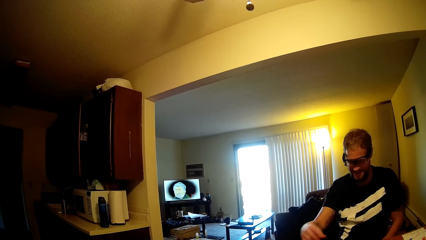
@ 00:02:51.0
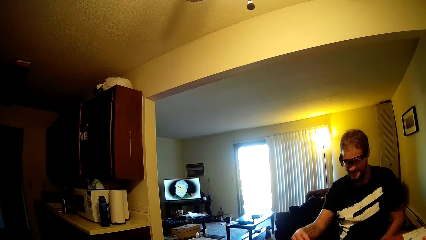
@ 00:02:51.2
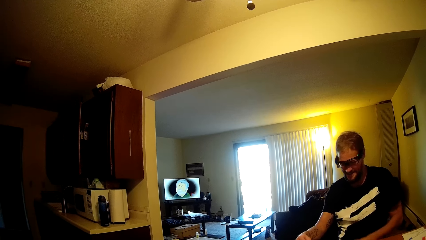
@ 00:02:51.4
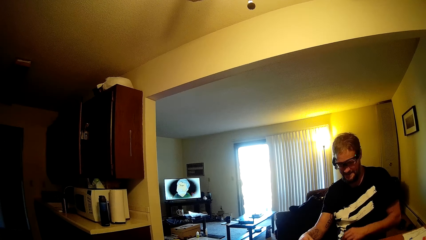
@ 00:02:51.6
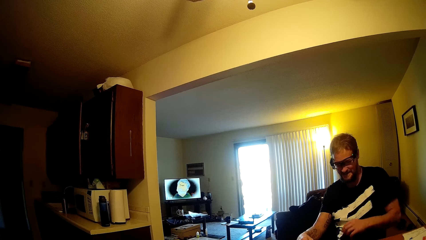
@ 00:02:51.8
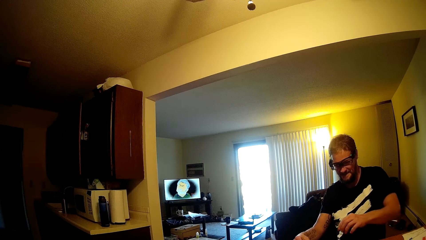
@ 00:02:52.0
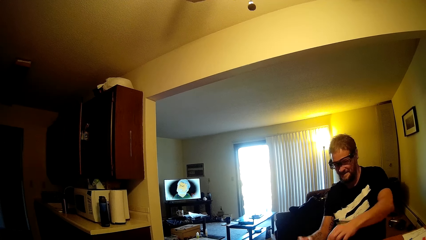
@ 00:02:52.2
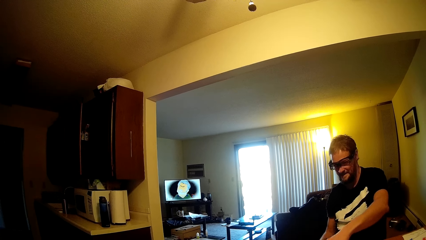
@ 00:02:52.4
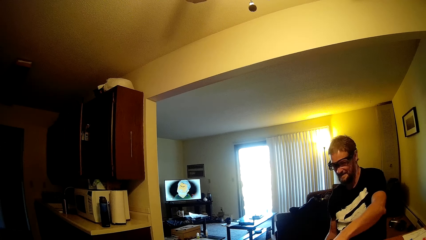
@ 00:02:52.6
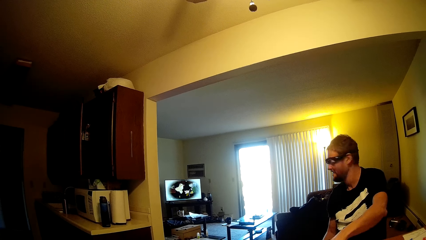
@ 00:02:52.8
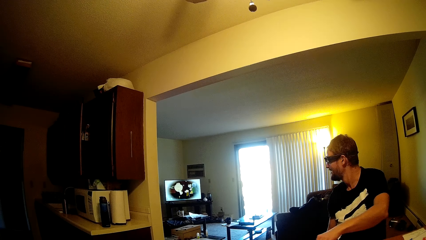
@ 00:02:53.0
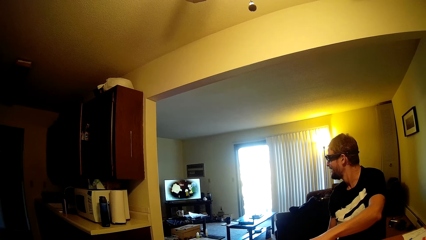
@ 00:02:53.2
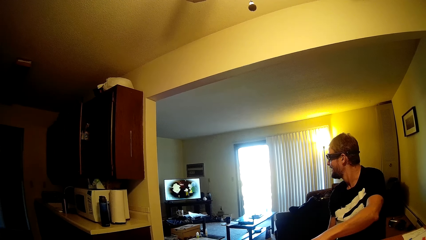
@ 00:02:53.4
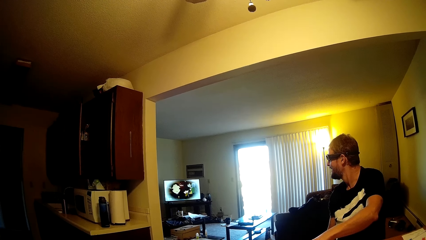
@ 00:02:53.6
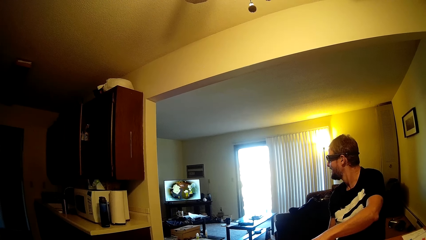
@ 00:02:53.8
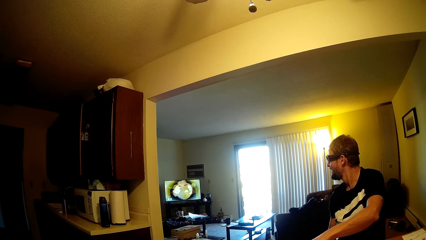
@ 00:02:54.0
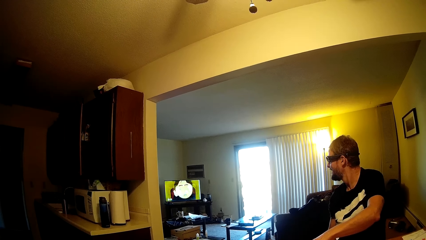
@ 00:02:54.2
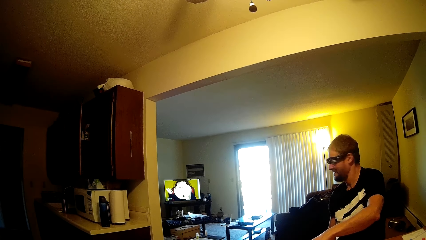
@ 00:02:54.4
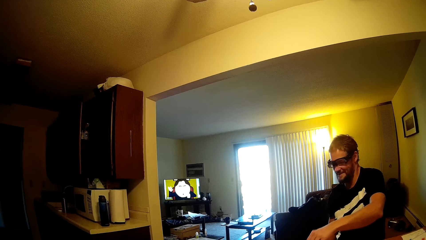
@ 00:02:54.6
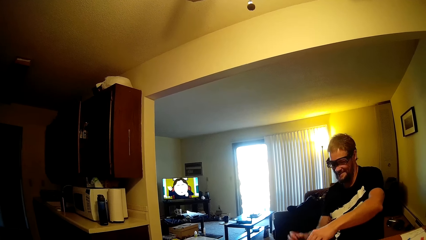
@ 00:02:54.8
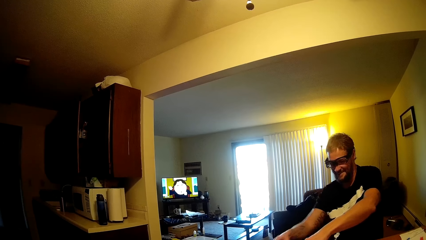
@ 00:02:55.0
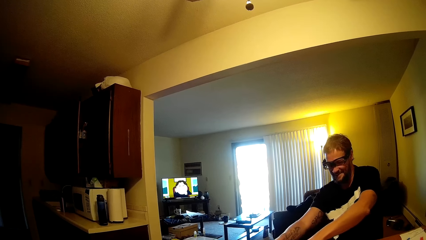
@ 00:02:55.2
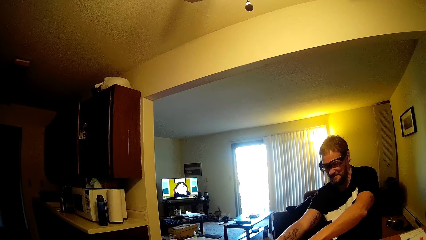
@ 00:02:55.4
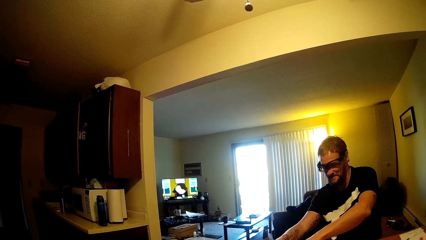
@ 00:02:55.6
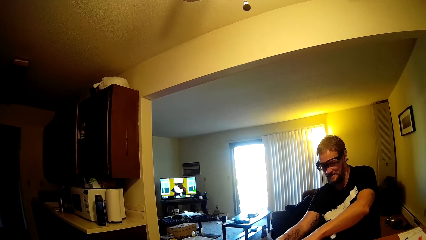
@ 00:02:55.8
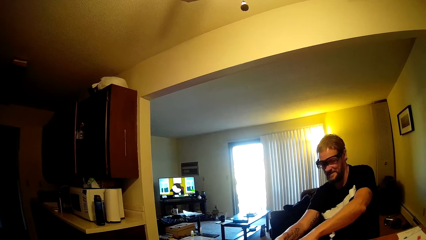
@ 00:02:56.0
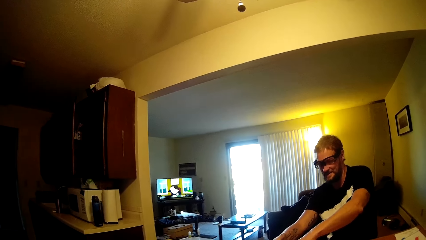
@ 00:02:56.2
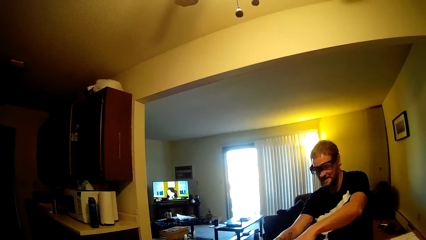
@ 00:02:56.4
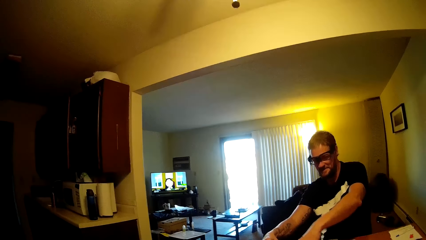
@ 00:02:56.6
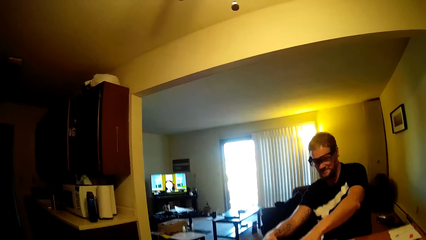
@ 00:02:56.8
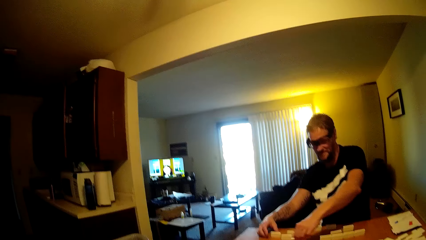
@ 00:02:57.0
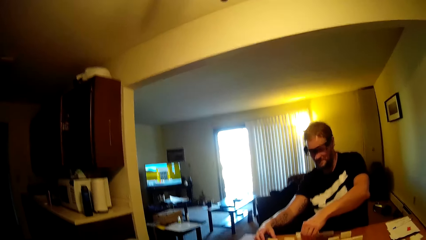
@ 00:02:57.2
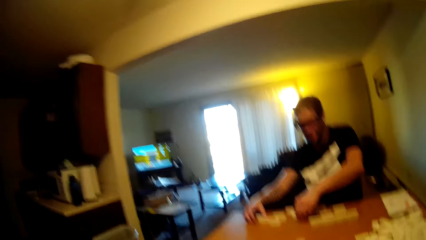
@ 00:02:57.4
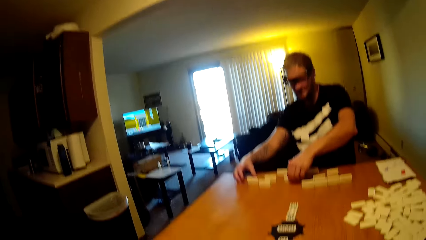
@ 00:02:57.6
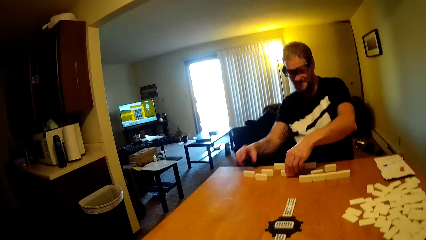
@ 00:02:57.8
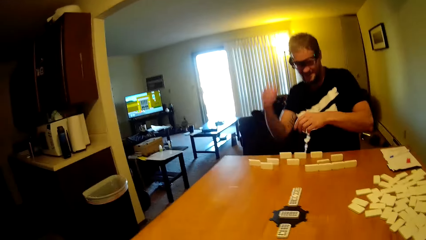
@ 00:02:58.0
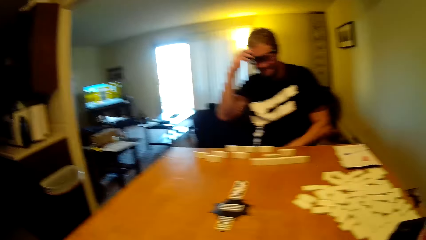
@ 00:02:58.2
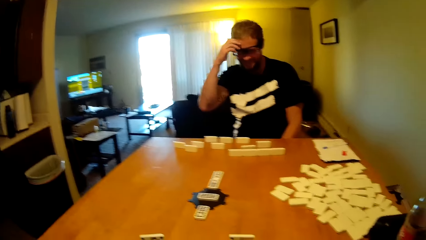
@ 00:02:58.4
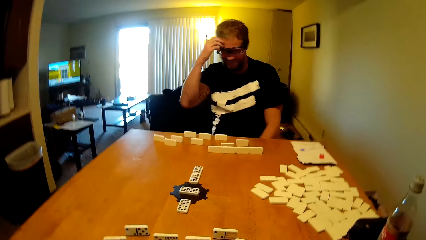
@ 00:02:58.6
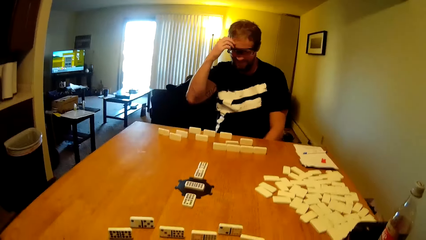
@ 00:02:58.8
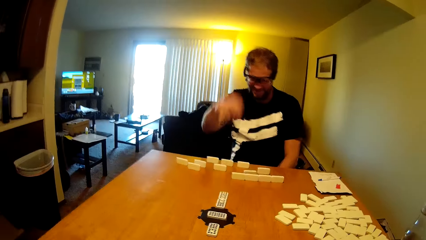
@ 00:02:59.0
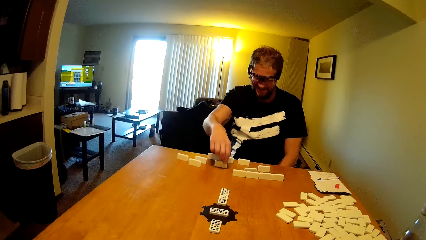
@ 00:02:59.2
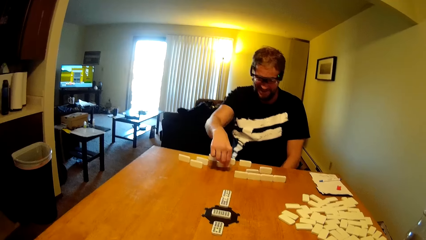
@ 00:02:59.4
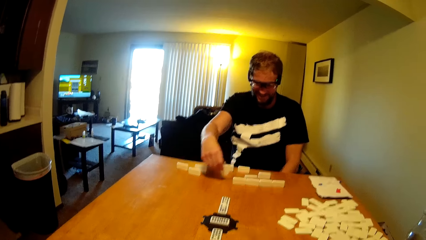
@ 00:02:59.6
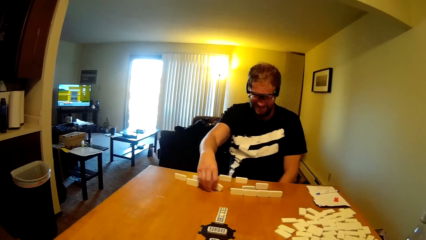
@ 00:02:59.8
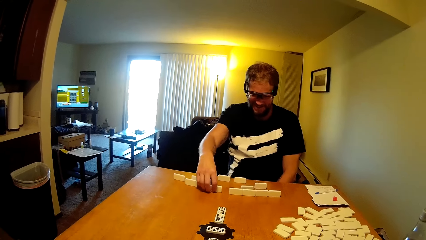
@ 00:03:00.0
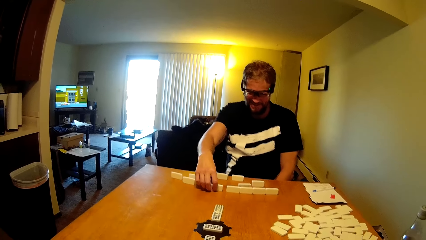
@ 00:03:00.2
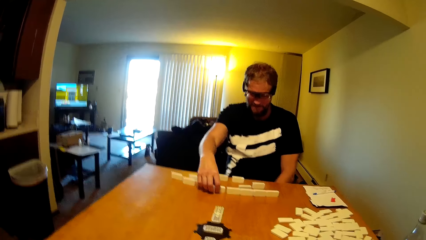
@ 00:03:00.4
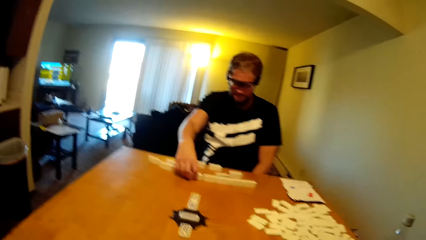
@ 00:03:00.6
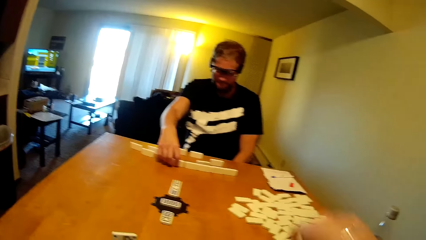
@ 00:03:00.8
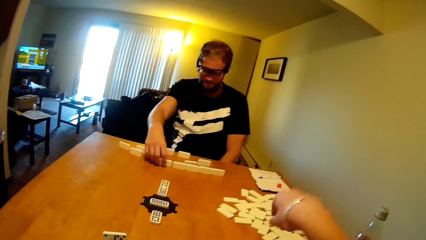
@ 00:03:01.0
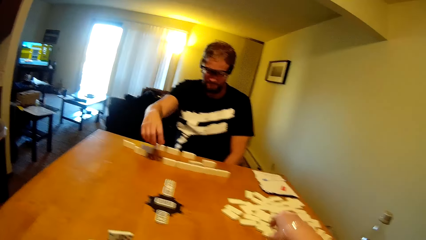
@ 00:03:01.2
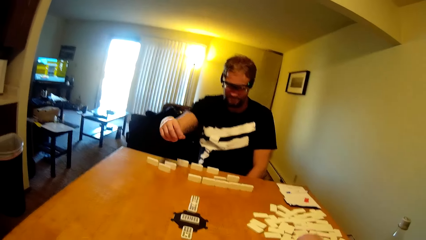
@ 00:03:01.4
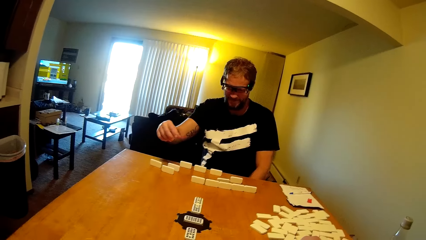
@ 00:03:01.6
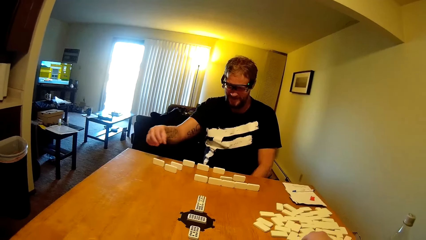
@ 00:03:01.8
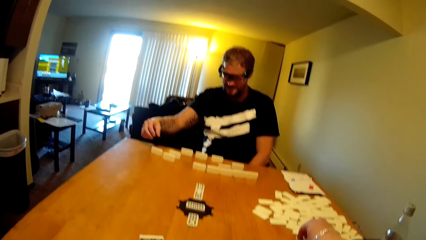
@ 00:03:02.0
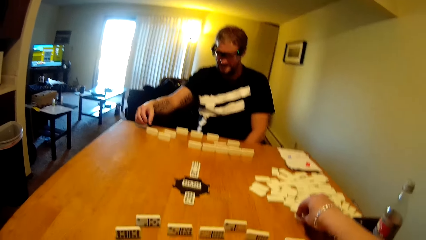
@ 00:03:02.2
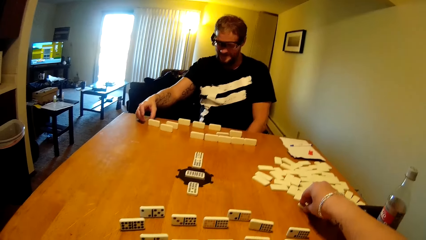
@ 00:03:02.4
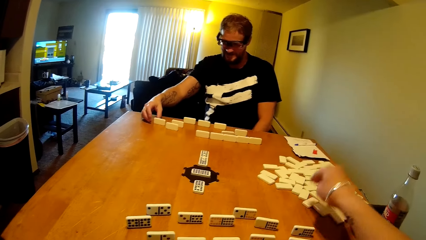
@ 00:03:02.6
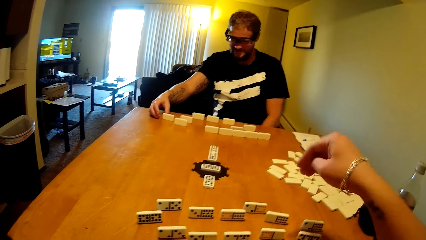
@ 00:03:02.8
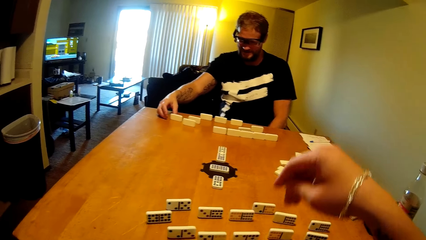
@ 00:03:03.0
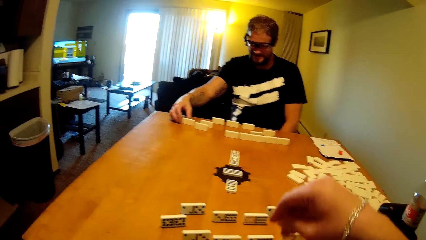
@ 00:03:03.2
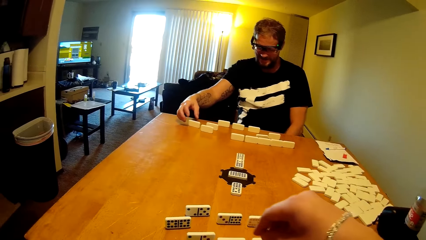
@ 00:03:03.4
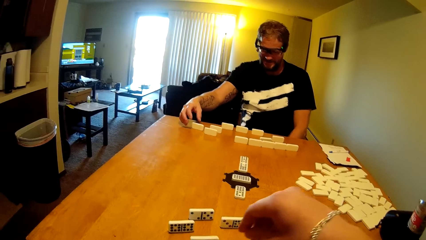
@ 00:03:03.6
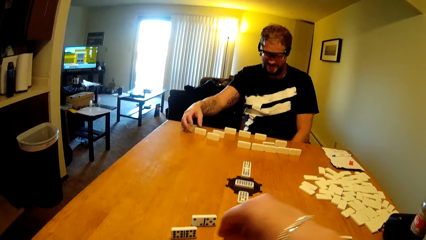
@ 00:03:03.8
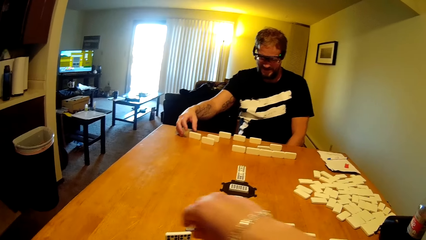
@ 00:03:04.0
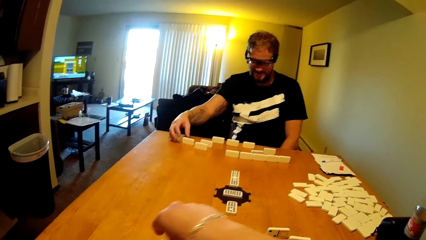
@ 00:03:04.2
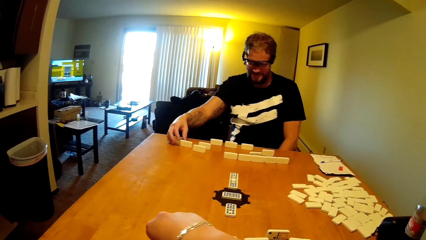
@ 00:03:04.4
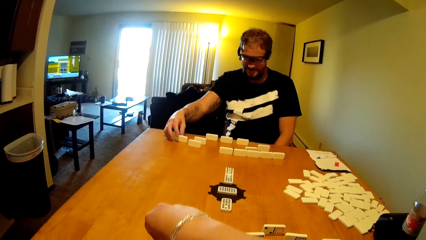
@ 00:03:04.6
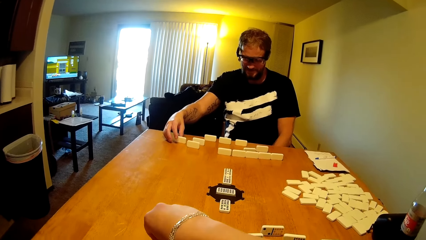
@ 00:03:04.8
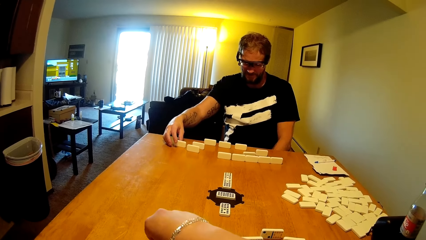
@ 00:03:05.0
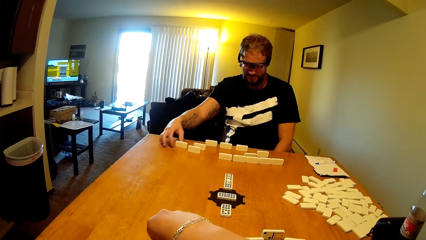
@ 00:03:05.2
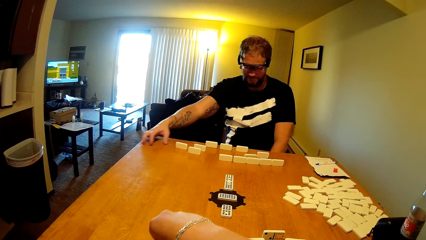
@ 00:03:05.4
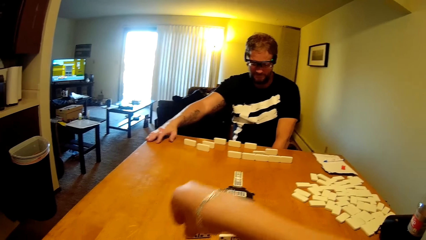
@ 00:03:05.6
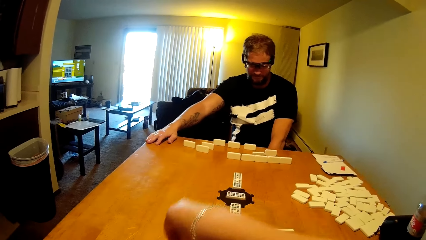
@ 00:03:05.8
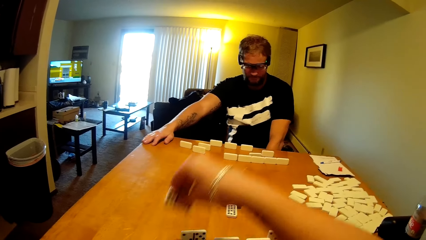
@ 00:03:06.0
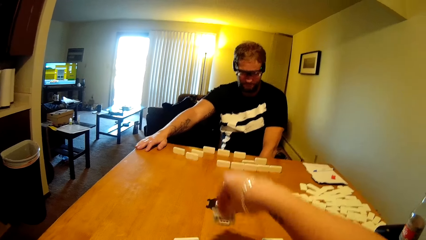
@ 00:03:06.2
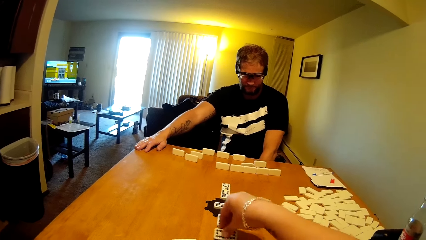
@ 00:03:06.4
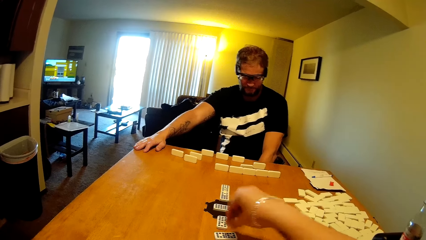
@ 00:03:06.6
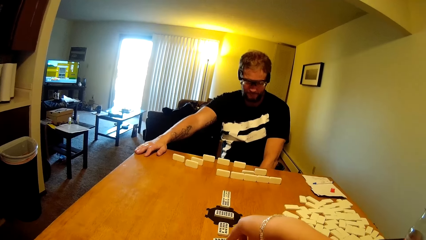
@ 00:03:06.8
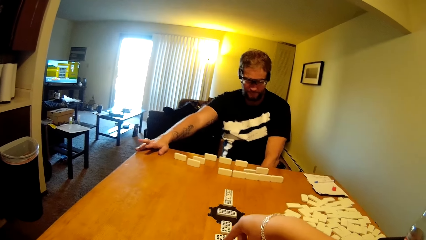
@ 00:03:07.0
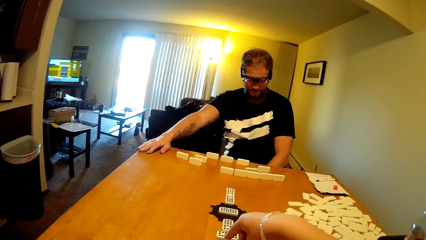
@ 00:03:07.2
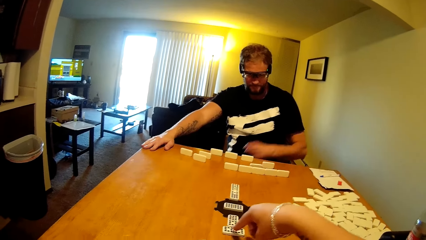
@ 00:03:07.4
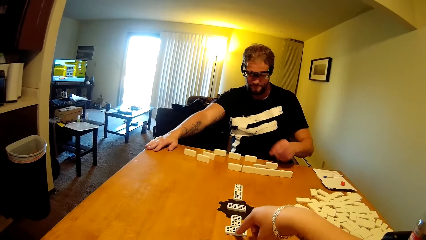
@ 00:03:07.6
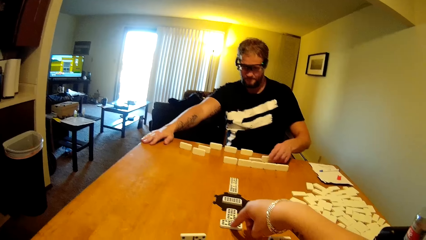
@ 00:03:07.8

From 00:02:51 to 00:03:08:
A person talks to the camera wearer. The person takes the dominoes card, watches the television, and takes the dominoes card. The person talks in the room. The camera wearer talks in the room. The person scratches the head, touches the face, plays the domino tile, takes the dominoes card, and puts the dominoes card on the table. The camera wearer touches the domino tile. They take the dominoes card, put the dominoes card on the table, play the domino tile, and take the dominoes card.
